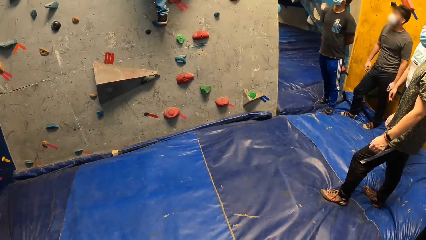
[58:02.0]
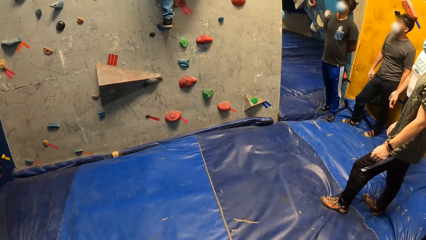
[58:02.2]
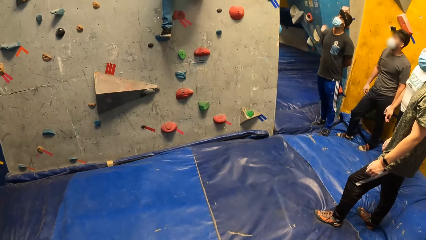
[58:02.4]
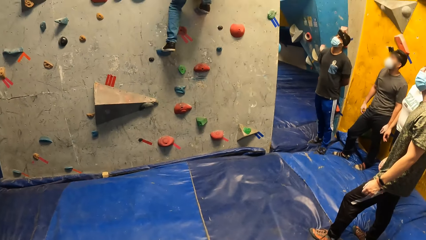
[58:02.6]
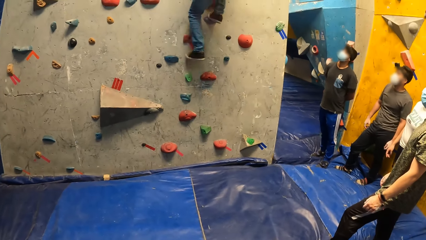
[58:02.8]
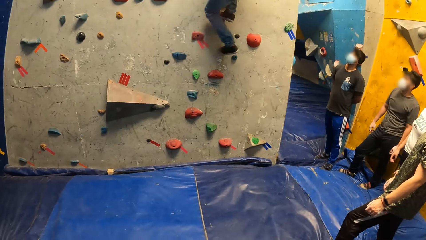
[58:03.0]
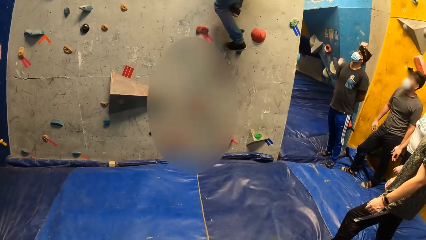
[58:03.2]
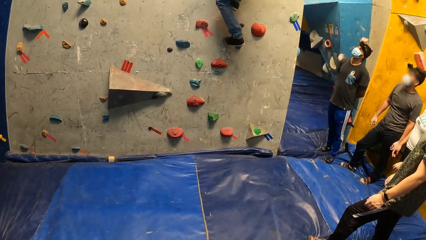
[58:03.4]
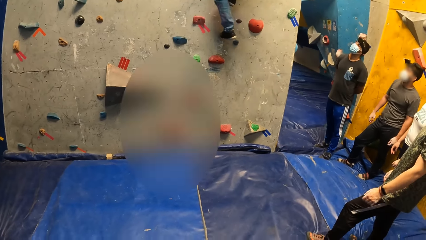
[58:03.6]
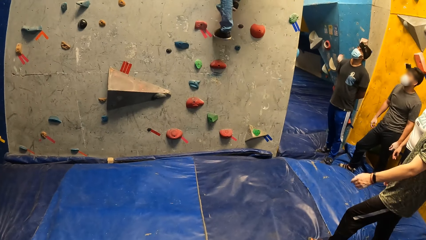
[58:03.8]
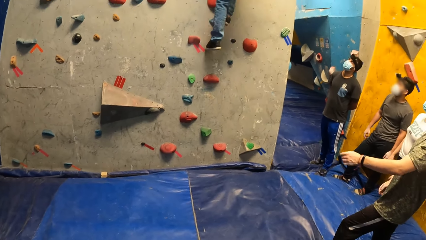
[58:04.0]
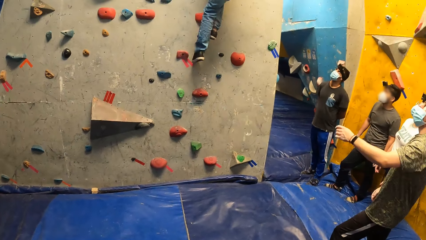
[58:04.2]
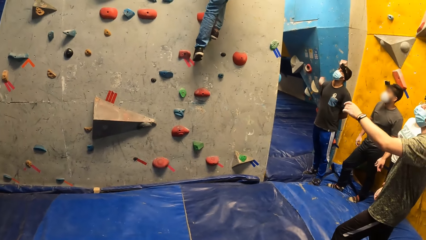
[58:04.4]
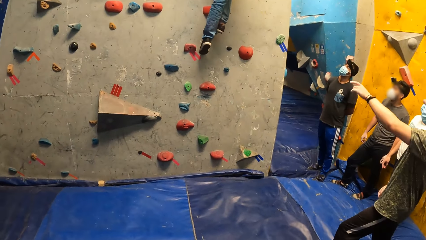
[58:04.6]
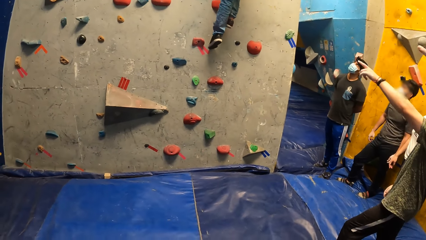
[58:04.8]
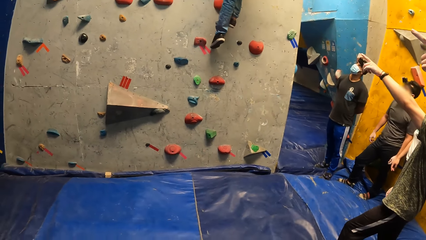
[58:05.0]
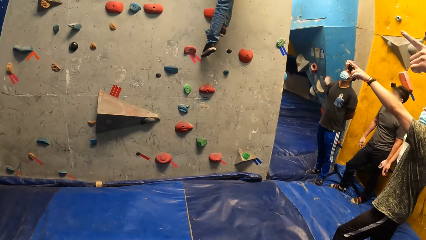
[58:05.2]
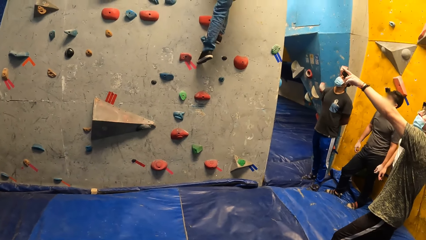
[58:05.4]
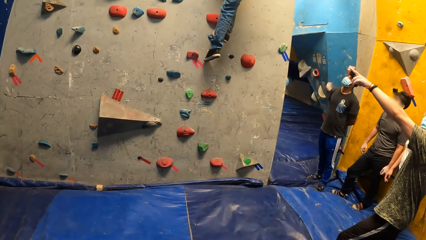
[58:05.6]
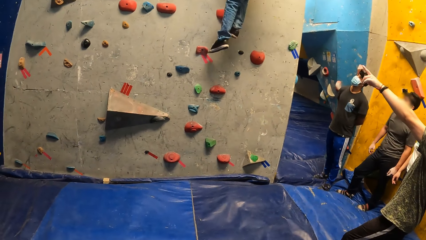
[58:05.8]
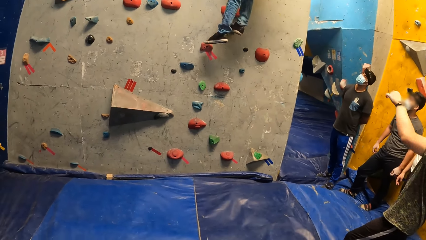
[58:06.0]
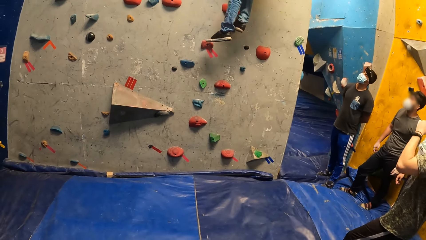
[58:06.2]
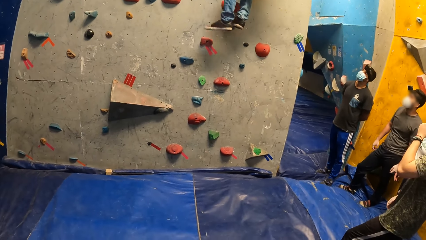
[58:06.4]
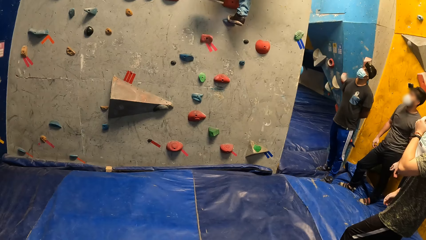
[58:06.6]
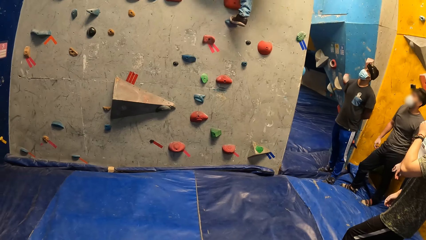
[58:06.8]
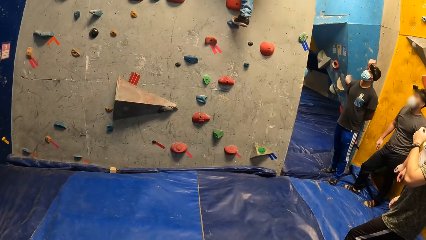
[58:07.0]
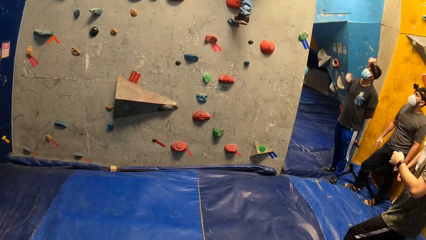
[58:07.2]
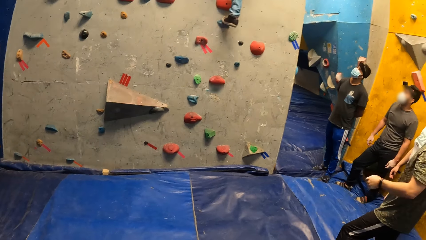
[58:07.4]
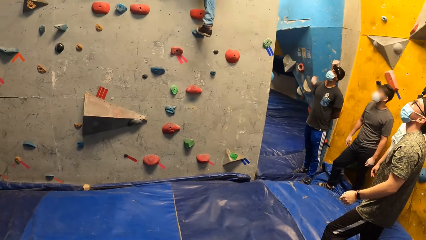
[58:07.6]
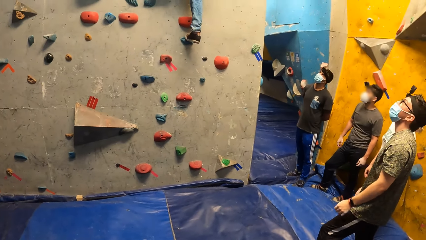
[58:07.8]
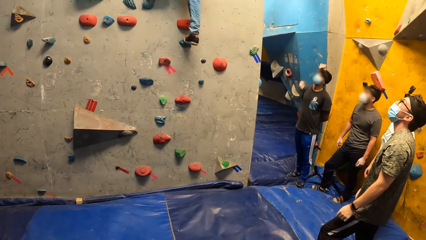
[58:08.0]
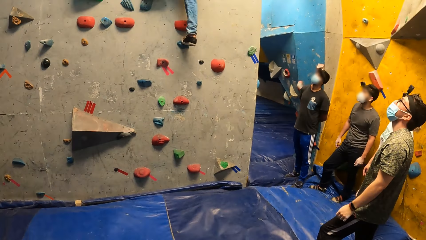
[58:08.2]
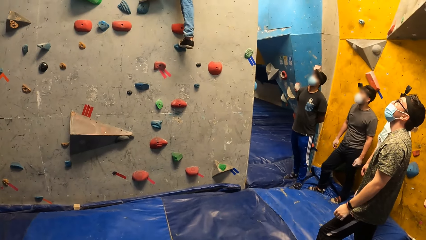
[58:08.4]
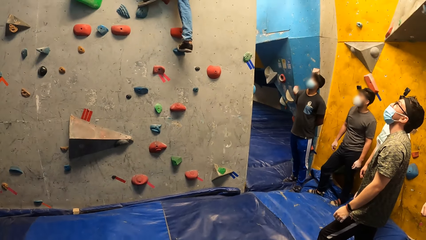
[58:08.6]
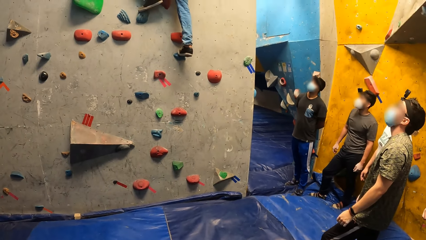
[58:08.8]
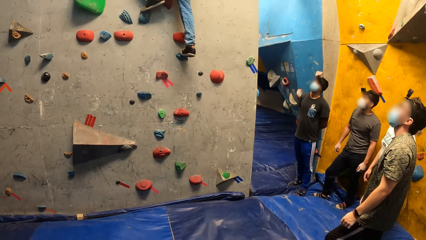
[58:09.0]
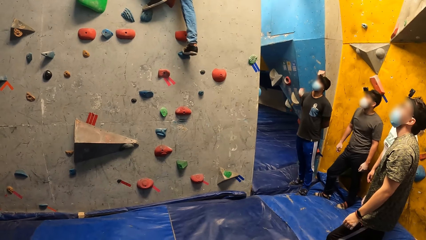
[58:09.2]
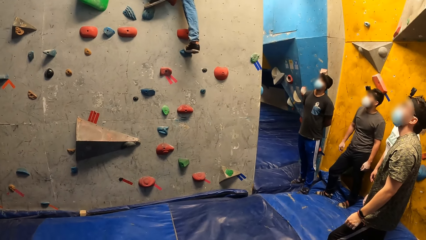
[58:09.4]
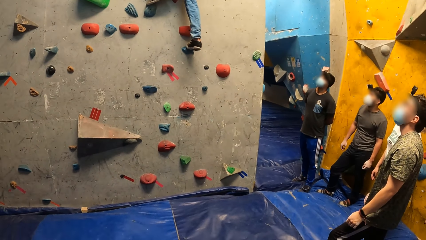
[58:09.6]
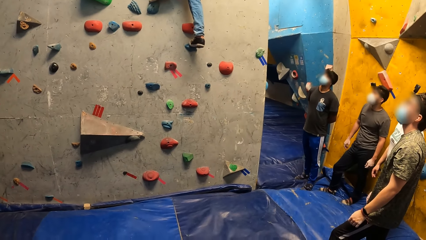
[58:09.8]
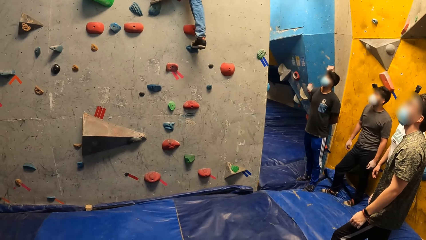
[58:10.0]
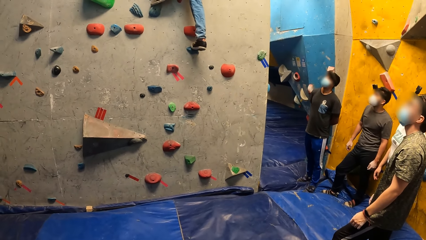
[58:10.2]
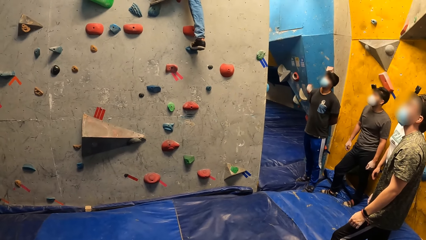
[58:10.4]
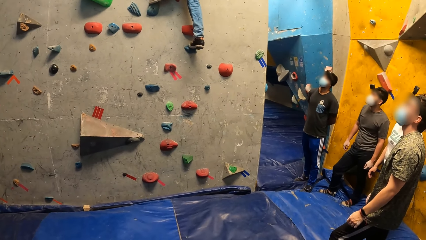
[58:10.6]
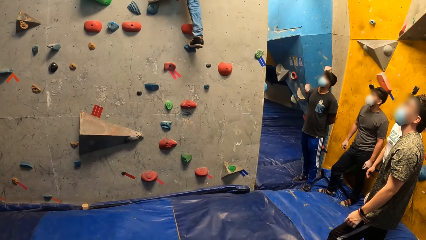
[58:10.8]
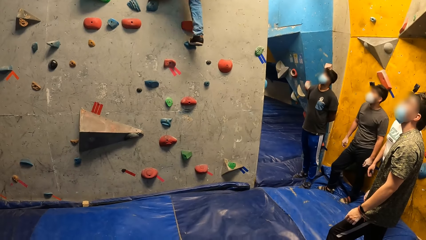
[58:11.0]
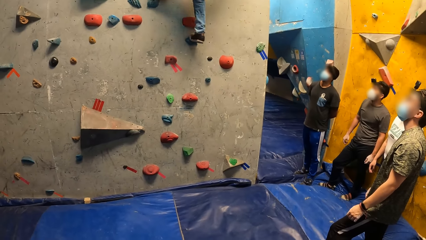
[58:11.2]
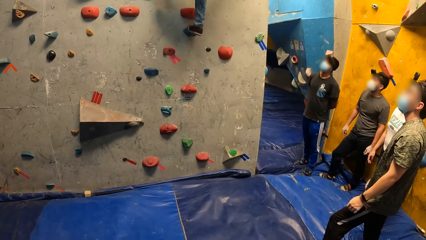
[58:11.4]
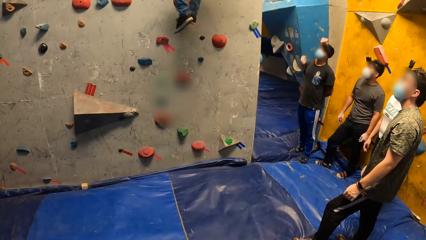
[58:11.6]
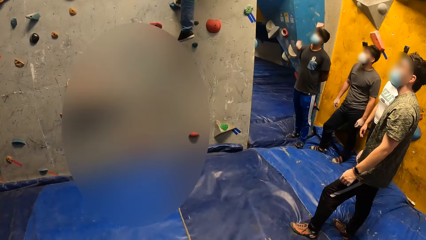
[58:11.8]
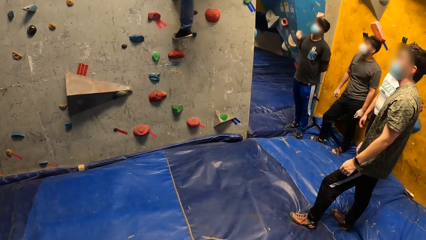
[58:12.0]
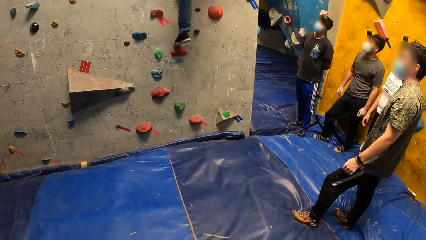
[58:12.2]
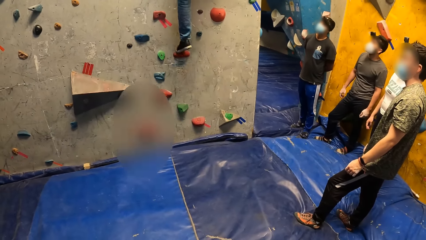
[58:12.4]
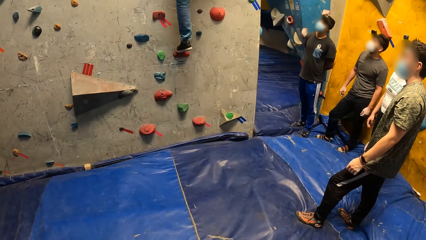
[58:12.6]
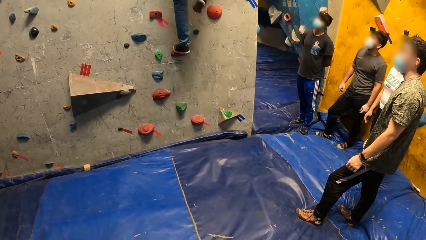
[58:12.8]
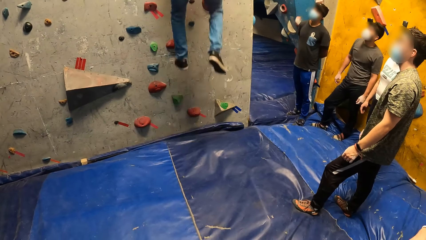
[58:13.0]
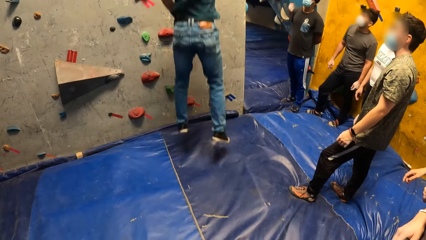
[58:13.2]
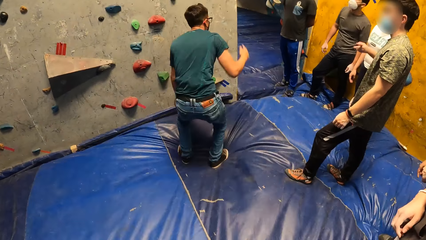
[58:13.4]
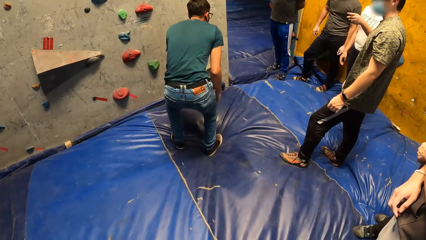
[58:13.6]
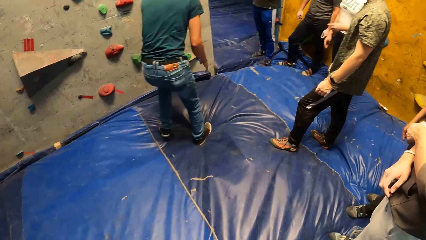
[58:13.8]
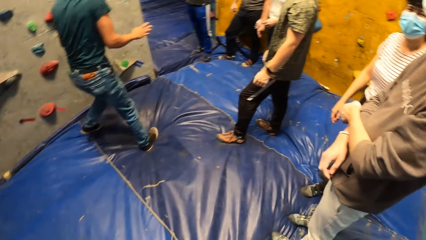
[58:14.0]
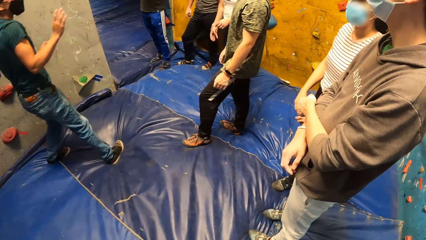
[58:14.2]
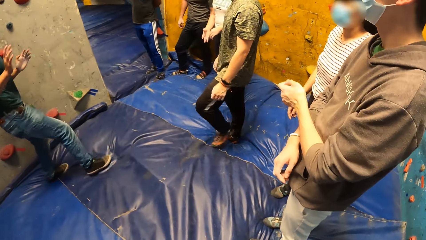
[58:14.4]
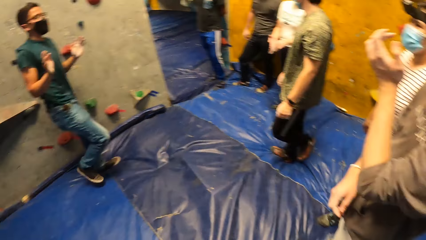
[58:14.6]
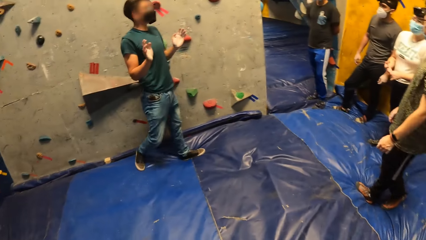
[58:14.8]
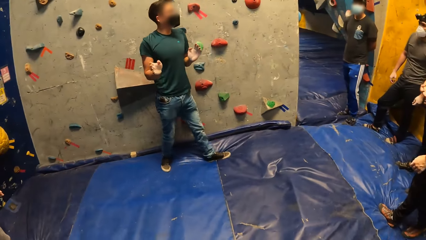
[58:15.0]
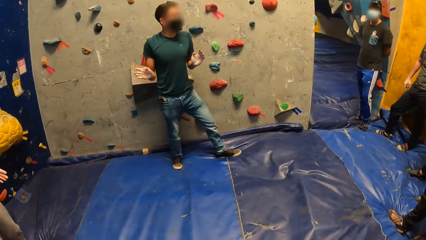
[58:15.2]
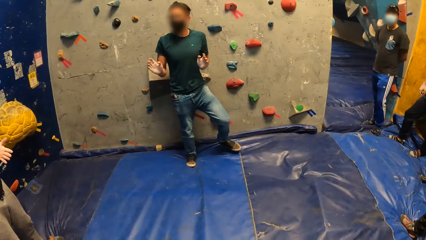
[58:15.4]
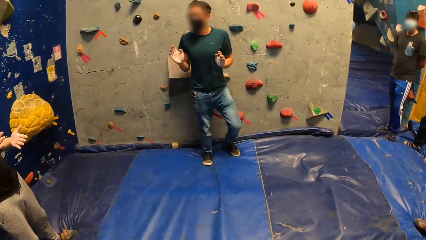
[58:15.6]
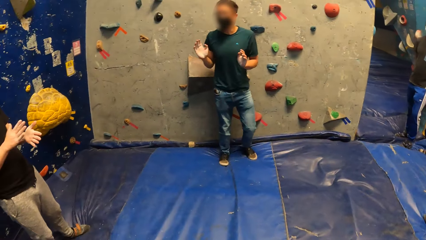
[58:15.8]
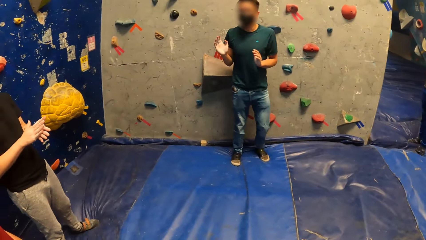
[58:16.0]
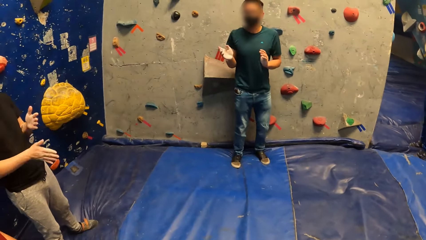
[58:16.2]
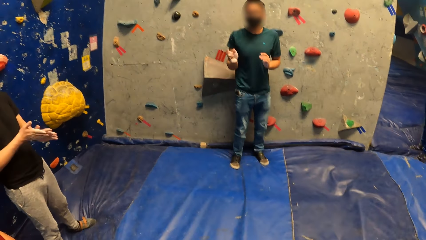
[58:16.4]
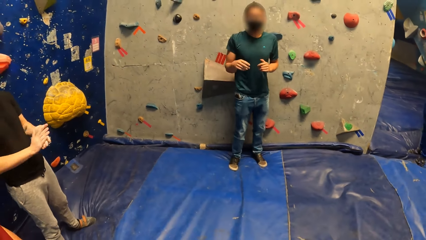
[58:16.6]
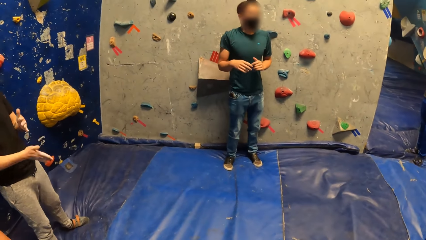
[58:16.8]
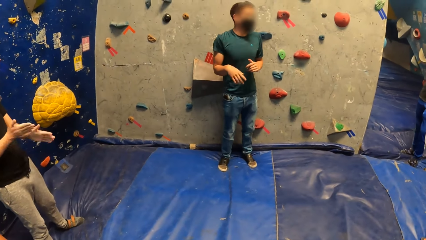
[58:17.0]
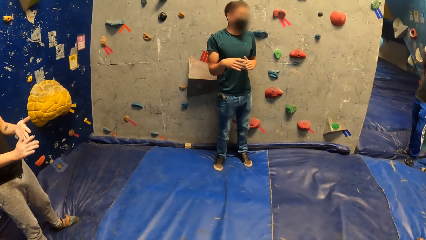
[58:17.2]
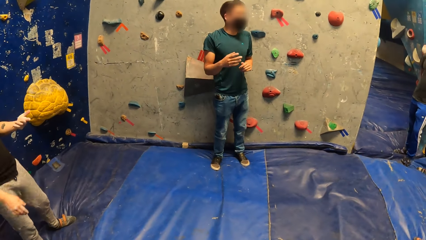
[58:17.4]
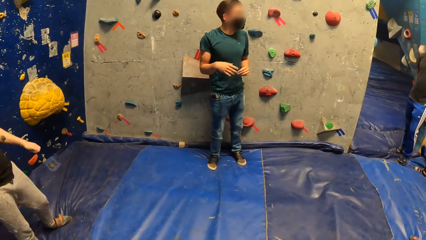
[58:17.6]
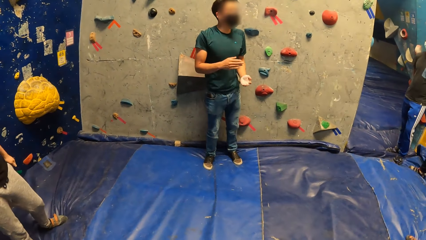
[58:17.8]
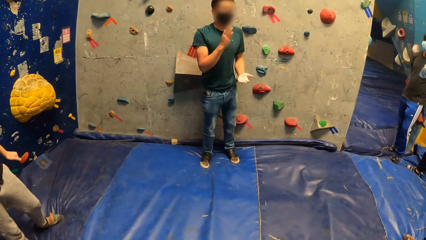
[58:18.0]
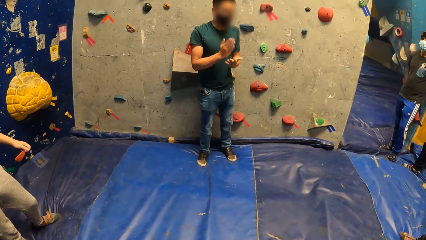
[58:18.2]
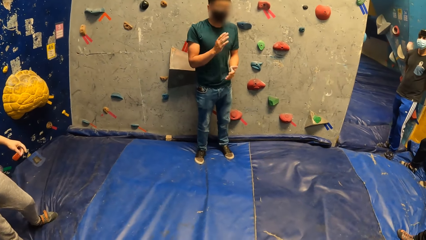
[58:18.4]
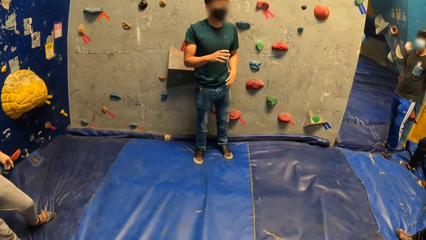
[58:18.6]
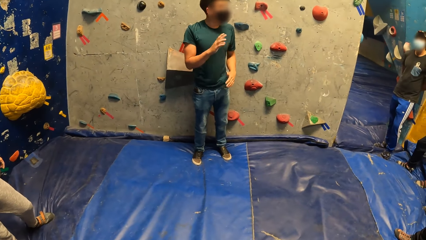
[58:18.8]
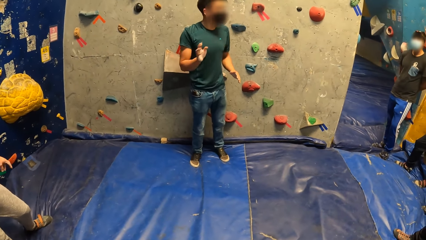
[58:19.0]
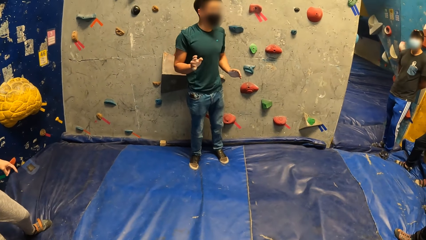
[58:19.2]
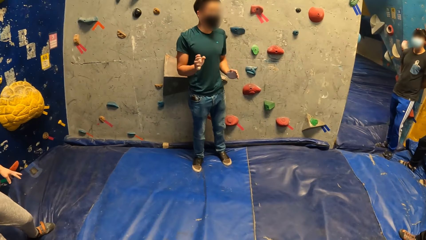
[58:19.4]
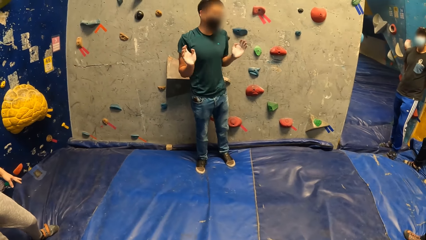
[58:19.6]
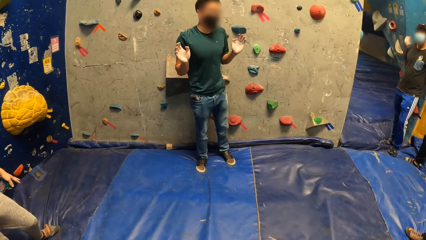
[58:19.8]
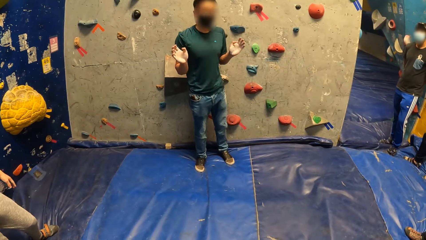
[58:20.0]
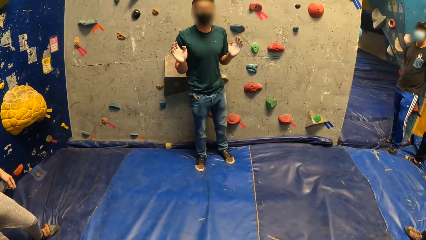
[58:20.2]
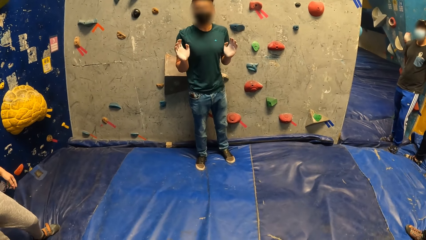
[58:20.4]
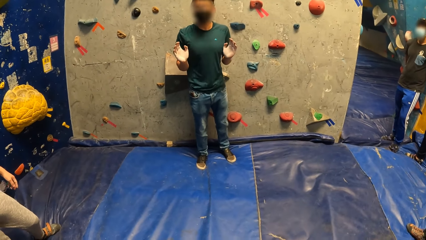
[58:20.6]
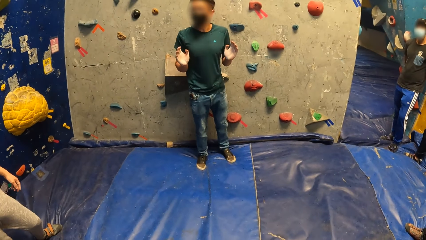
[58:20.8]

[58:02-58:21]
A man points at the climbing wall and adjusts the facemask. Another man descends the climbing wall. He places his left leg on a climb hold on the bouldering wall. He lands on the bouldering mat on the floor. He interacts with the group of people, moves towards the climbing wall, and gestures with both hands. A third man rubs both hands together.
